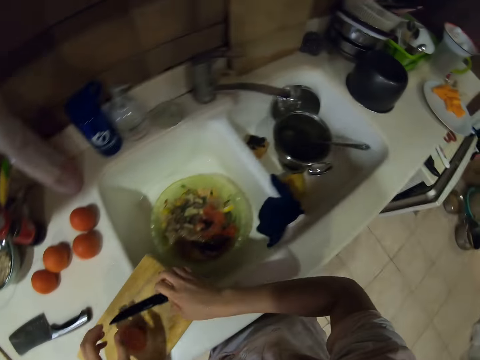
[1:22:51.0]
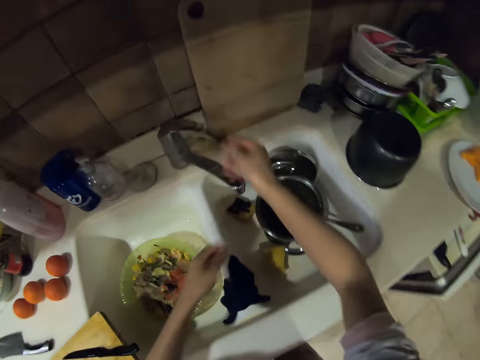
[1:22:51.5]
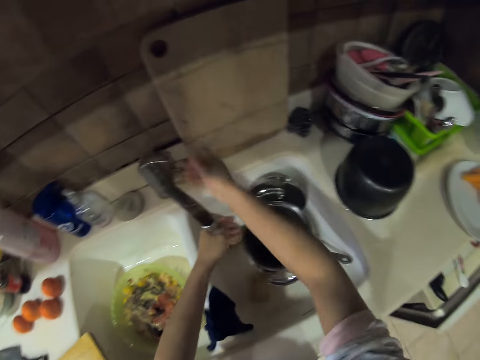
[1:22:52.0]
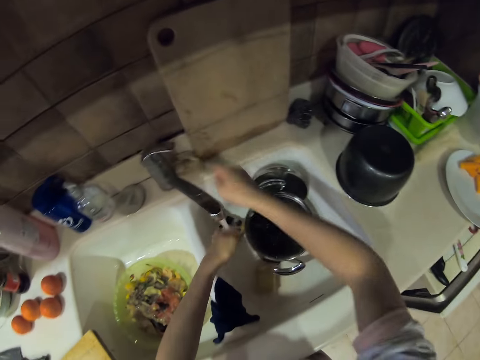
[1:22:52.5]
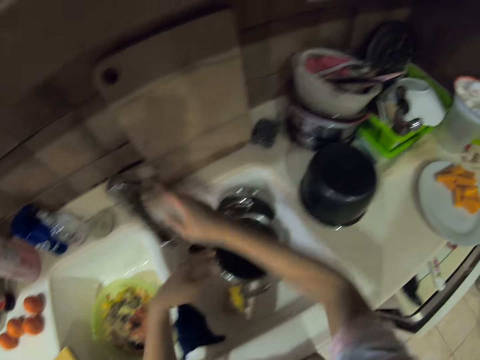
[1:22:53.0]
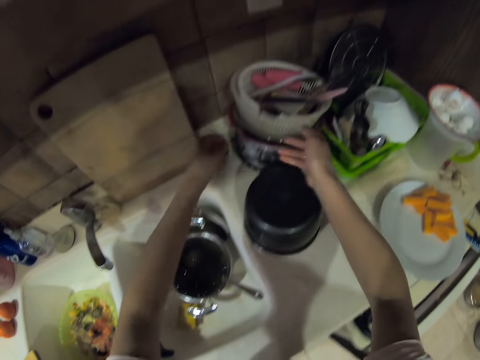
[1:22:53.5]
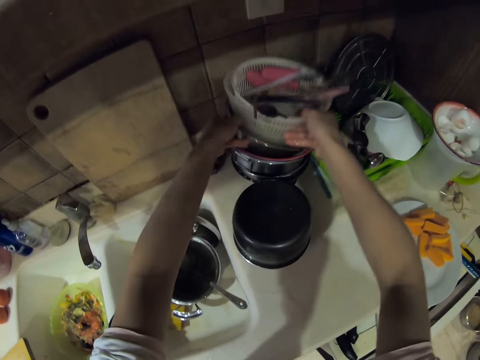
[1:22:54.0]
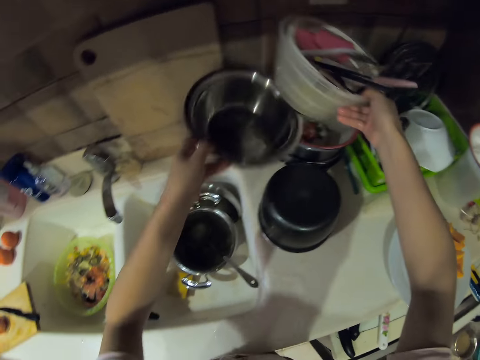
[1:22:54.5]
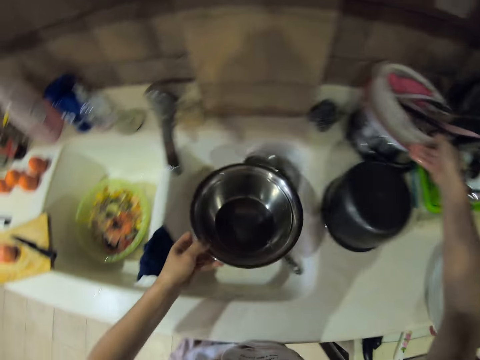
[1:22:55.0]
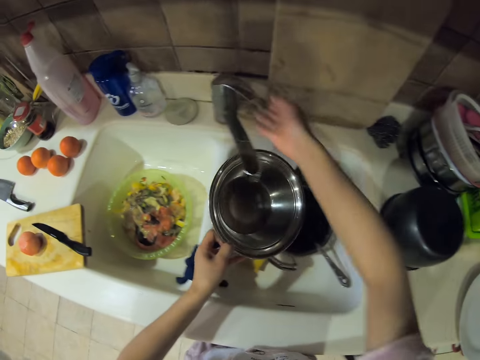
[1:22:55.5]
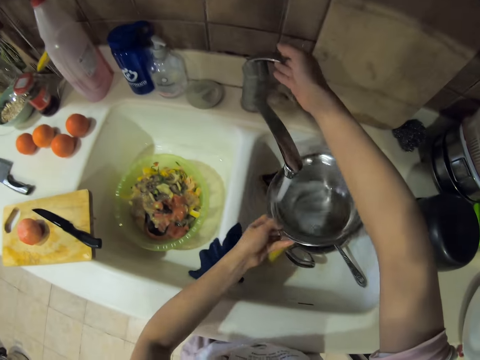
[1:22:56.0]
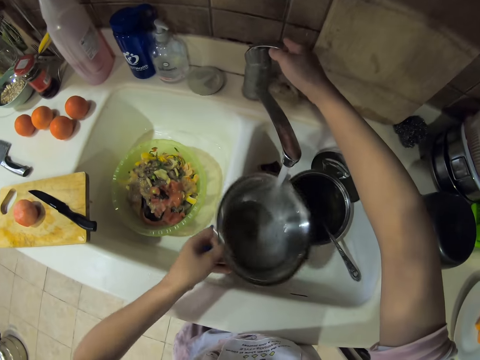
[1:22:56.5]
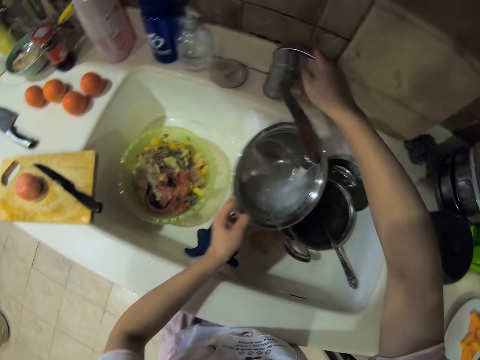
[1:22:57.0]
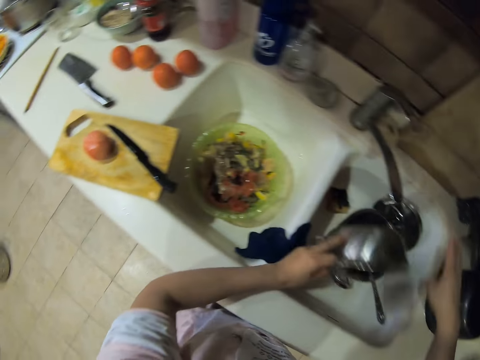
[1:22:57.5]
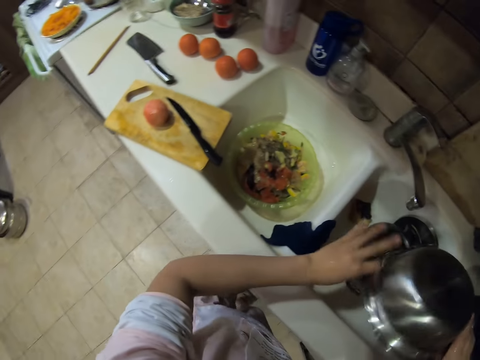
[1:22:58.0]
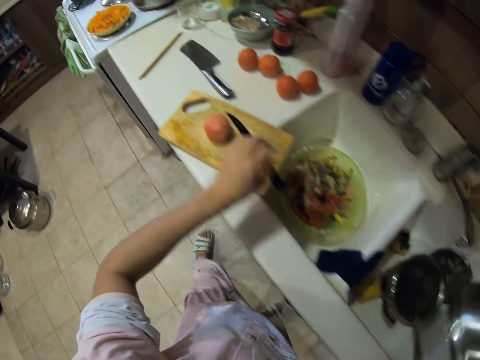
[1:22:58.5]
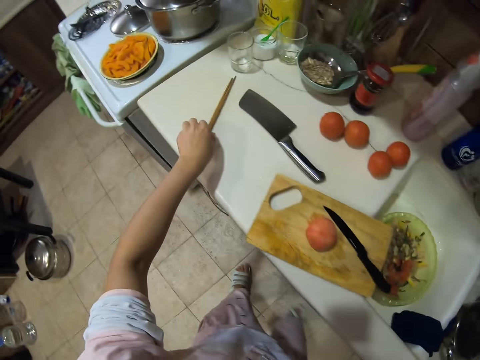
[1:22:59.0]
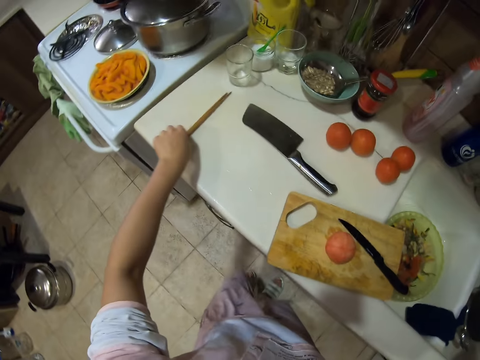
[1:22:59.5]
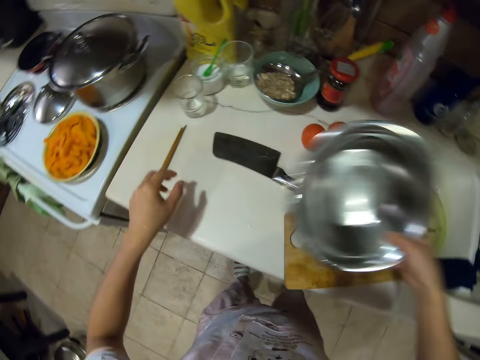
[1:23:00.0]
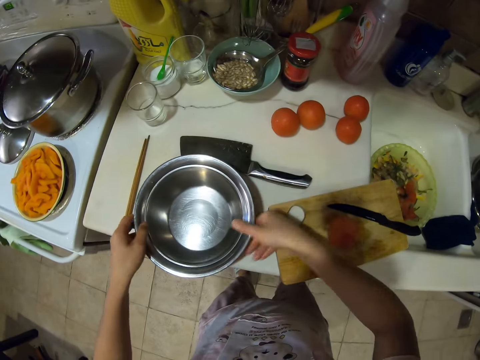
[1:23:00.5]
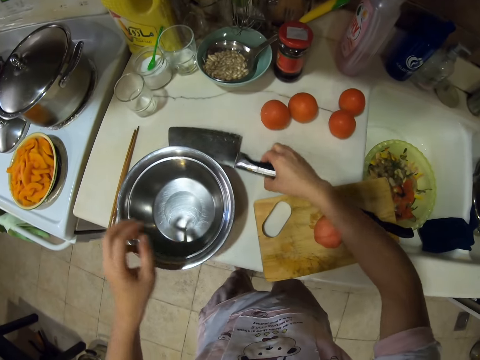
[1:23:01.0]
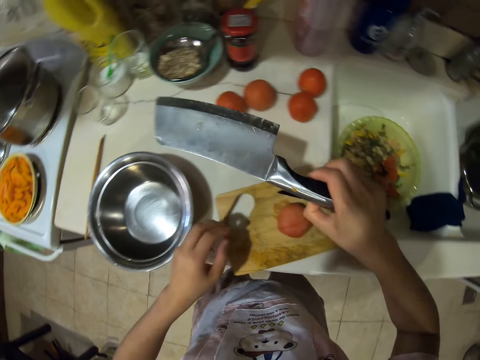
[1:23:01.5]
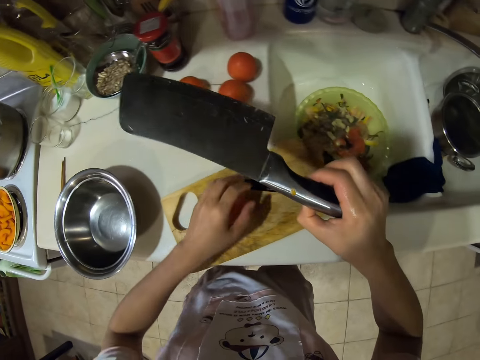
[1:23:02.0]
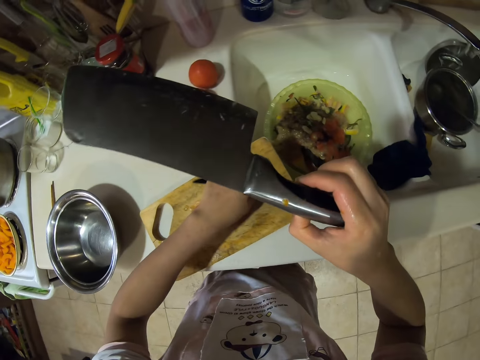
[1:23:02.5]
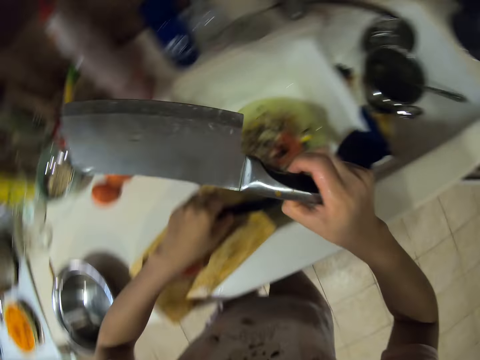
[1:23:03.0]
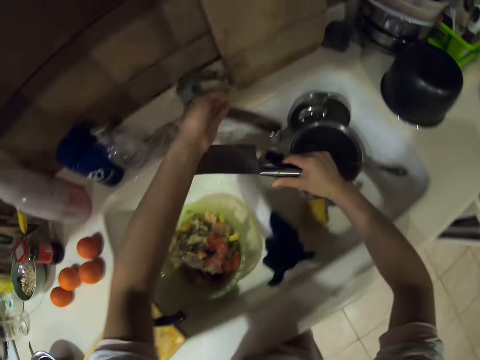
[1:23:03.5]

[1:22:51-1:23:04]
The camera wearer opens the water tap. He rinses his hands. He closes the water tap. He picks up a metal bowl. He opens the water tap. He rinses the metal bowl. He closes the water tap. He pours water in the sink from the metal bowl. He moves chopsticks. He puts the metal bowl down on the kitchen counter. He picks up a knife from the kitchen counter.

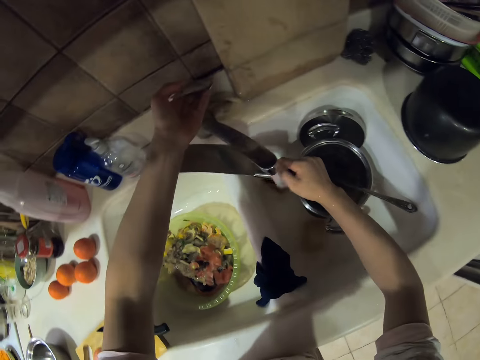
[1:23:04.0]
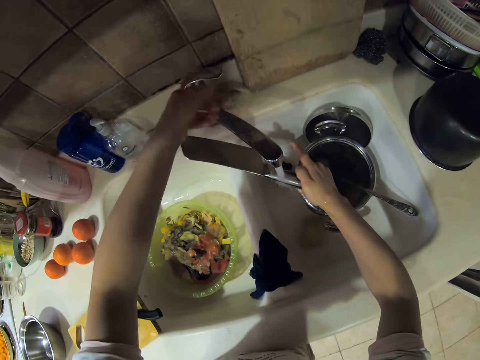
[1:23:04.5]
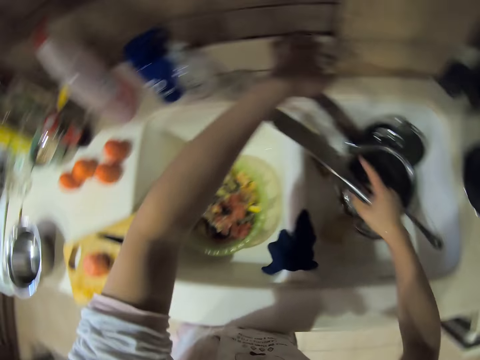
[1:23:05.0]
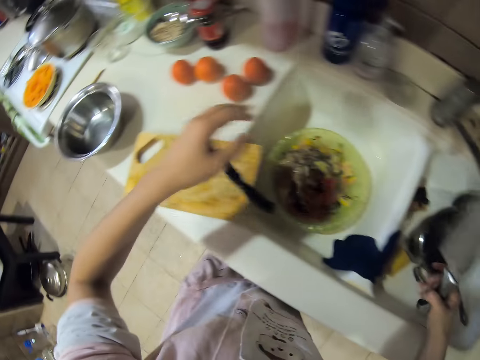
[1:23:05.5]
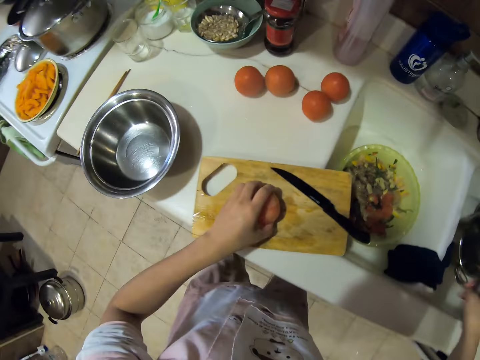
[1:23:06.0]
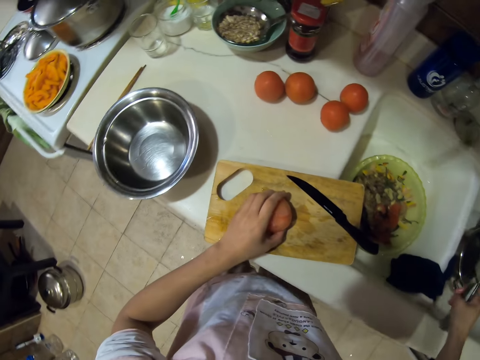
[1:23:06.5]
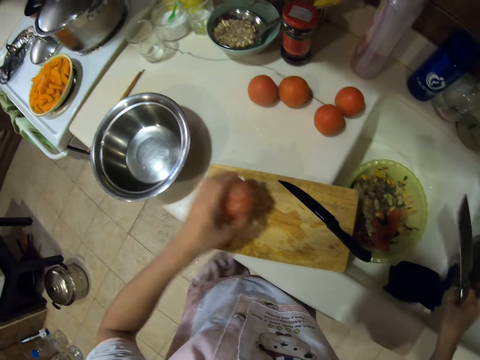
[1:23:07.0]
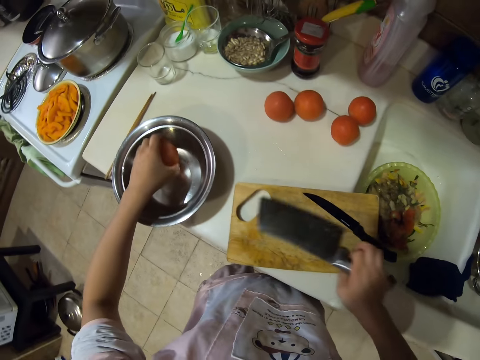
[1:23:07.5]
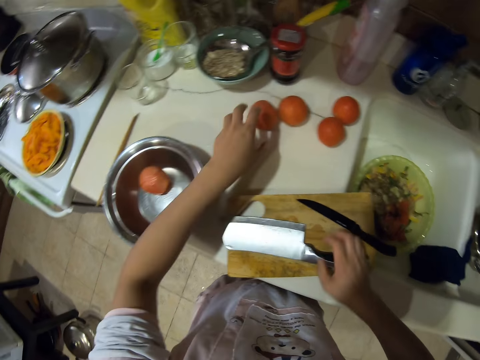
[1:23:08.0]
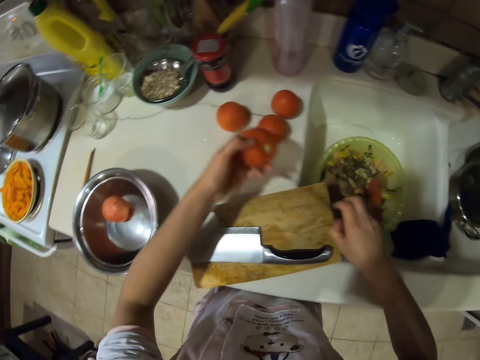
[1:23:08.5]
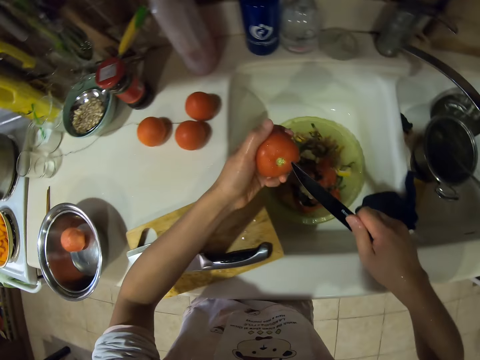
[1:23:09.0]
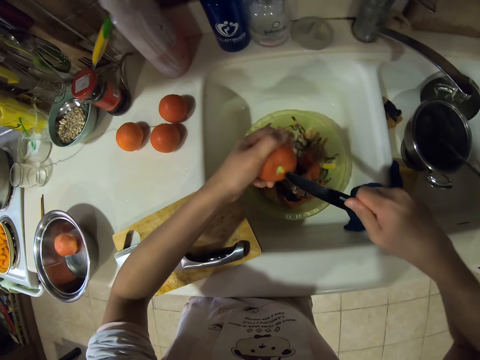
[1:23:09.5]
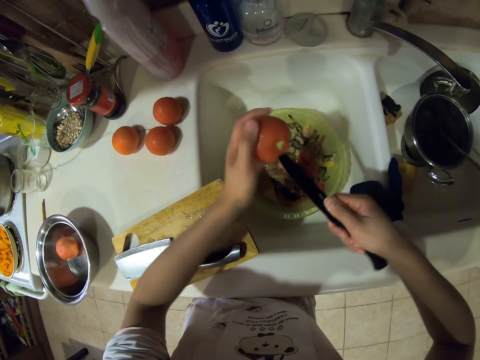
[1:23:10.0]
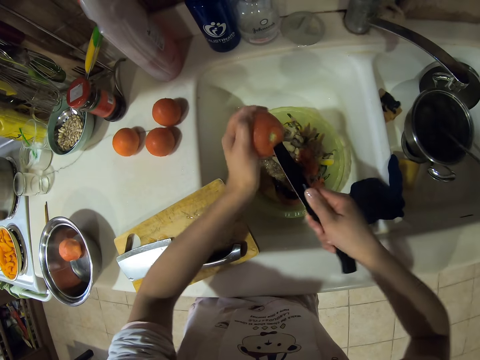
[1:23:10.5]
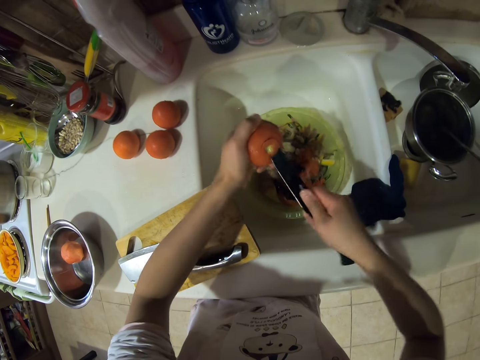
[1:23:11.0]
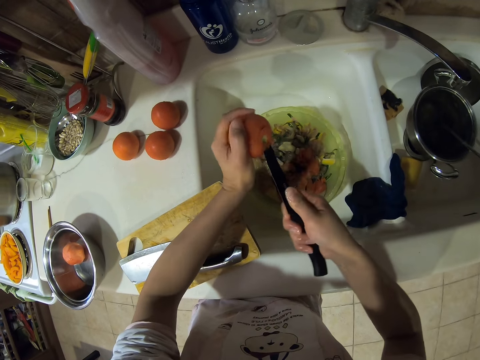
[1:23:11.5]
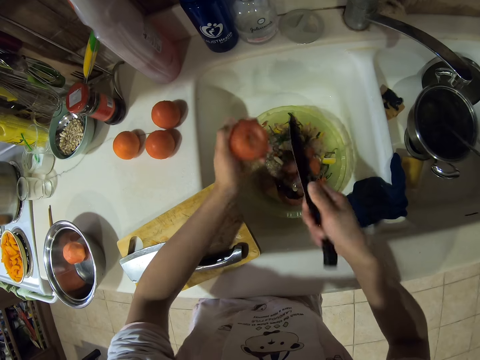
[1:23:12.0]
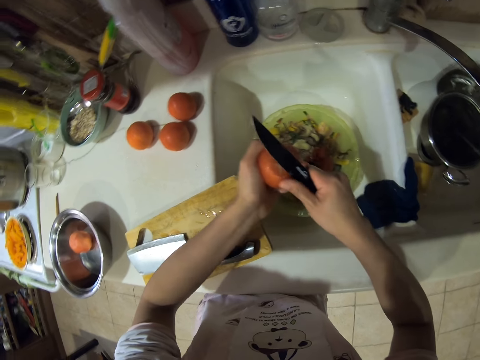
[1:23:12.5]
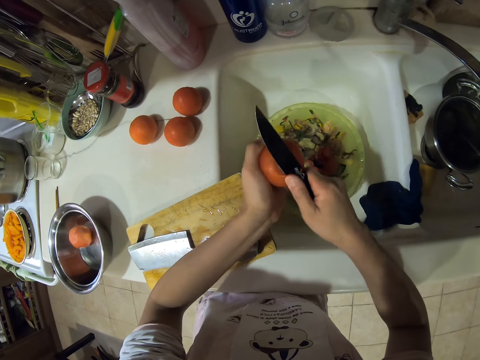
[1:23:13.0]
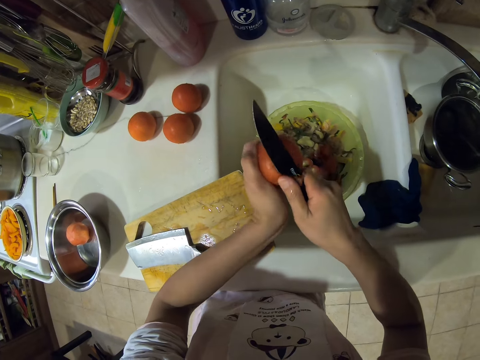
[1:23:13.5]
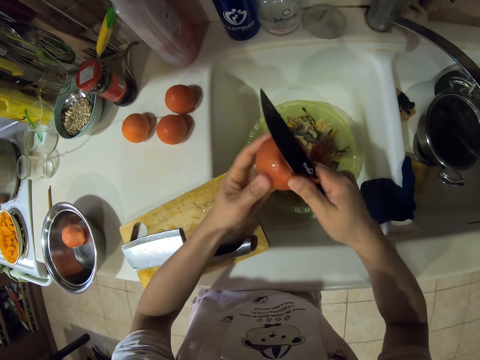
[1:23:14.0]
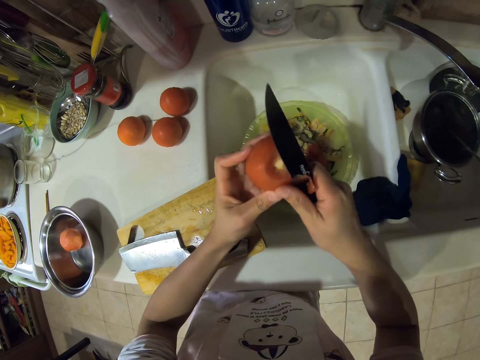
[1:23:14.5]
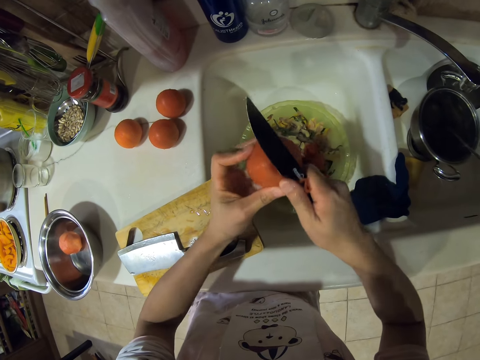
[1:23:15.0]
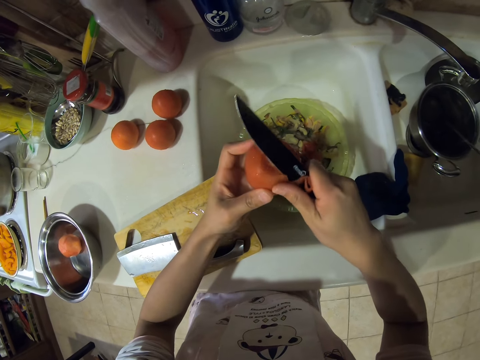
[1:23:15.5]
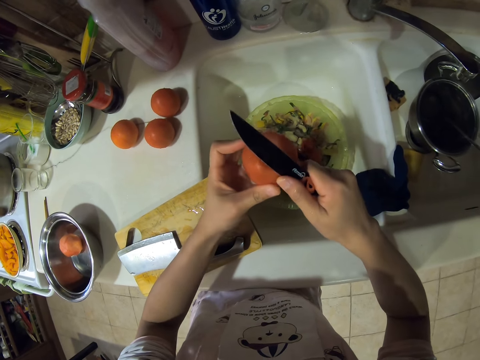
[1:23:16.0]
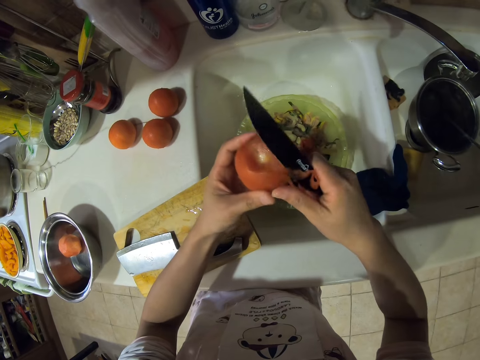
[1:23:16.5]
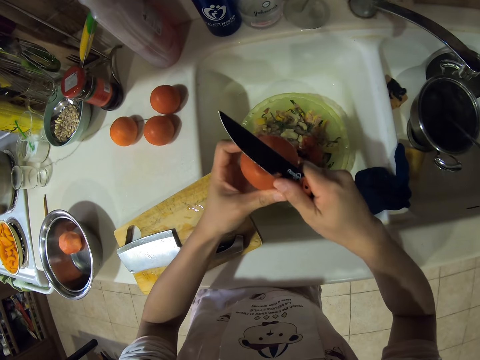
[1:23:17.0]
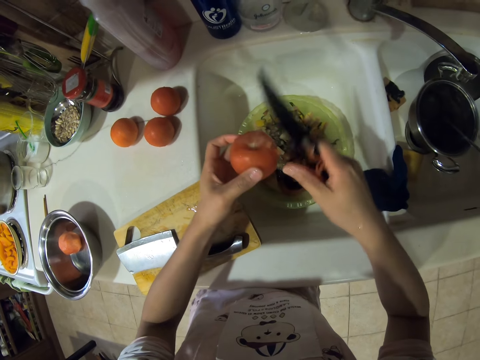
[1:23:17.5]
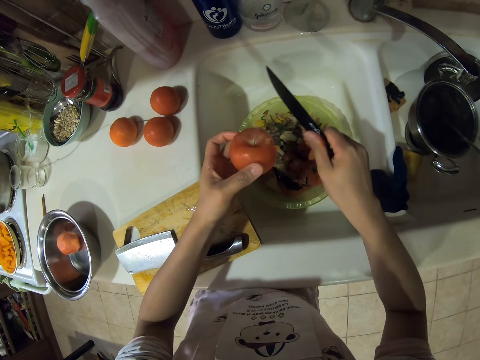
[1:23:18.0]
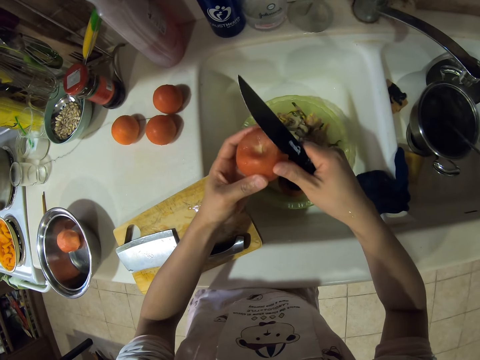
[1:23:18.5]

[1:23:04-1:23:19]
The camera wearer opens the water tap. They rinse the knife in the sink. They close the water tap. They put the tomato in the bowl. They take the tomato. They put the knife down on the chopping board. They pick up the tomato and pick up the knife. They peel the tomato in the sink. They remove the stalk. They peel the tomato.
